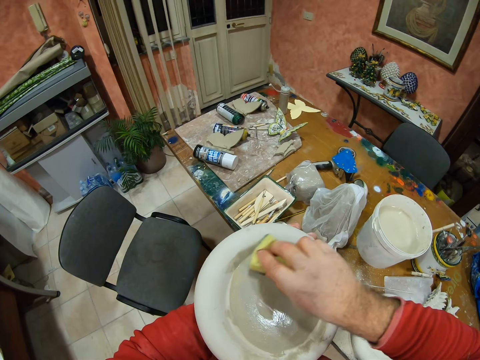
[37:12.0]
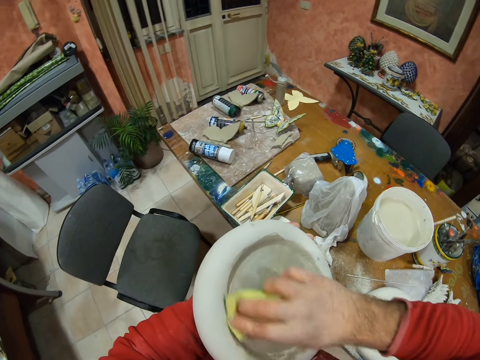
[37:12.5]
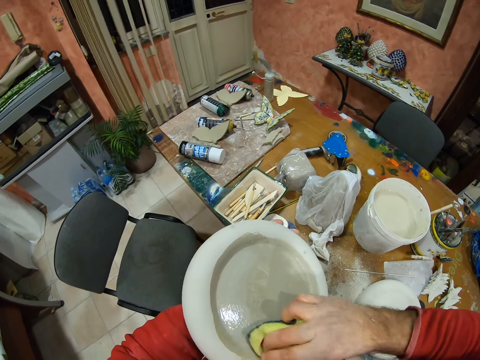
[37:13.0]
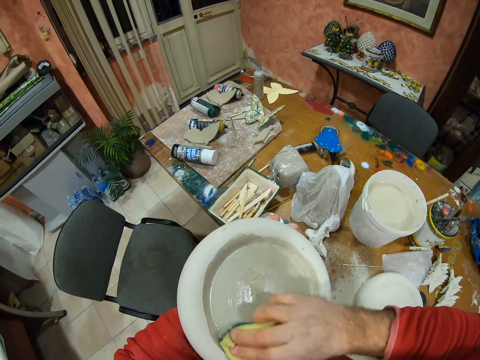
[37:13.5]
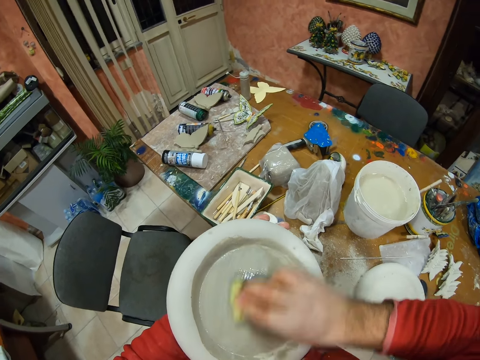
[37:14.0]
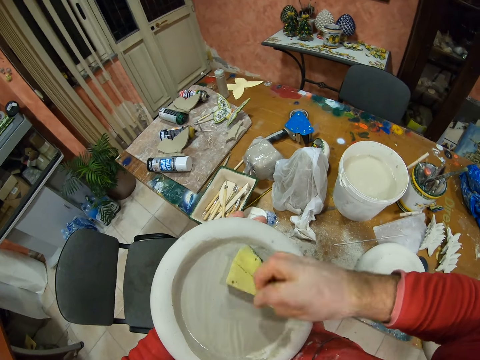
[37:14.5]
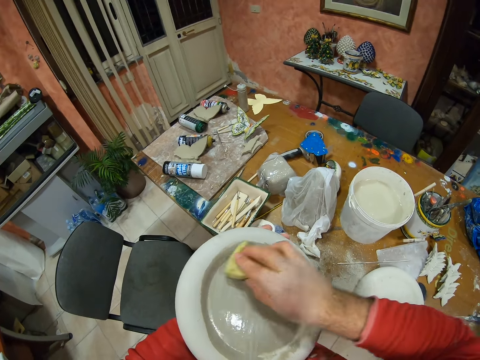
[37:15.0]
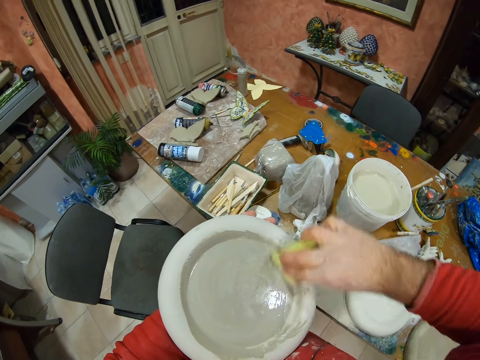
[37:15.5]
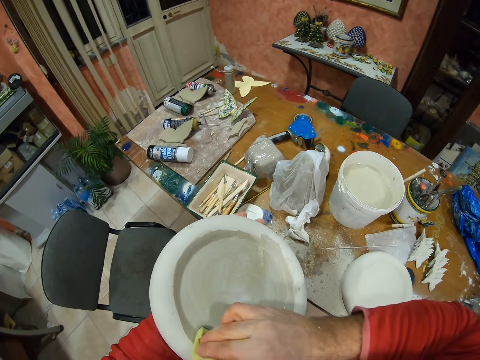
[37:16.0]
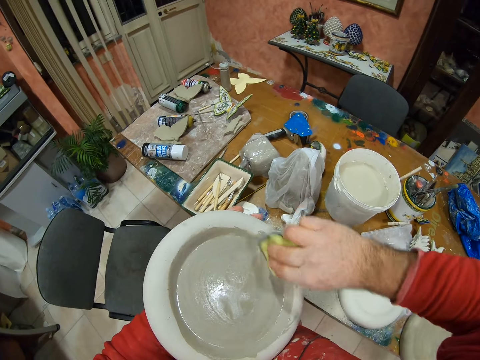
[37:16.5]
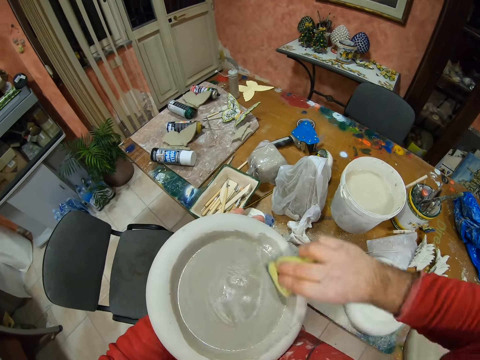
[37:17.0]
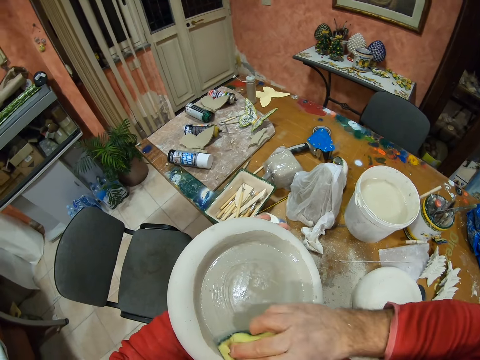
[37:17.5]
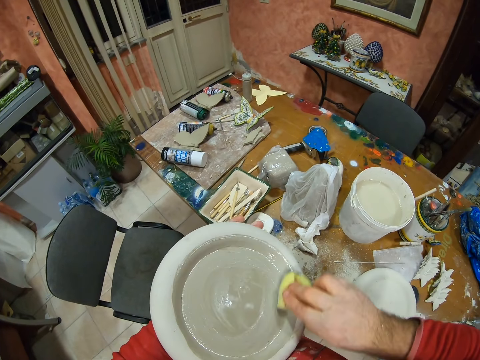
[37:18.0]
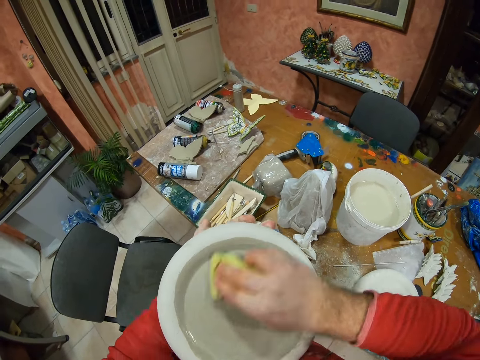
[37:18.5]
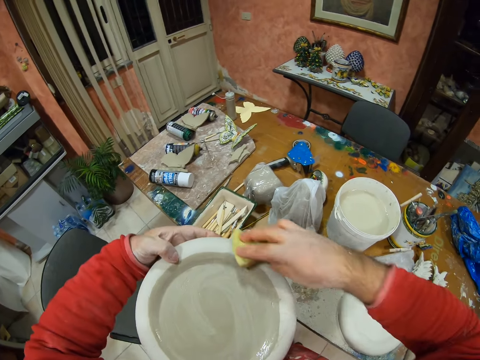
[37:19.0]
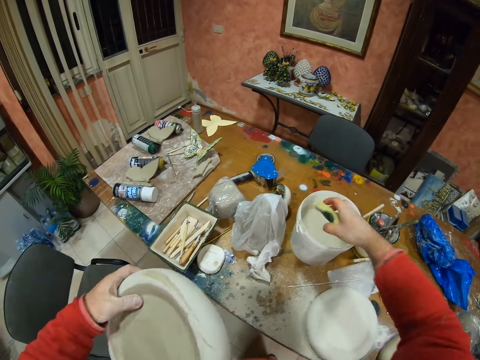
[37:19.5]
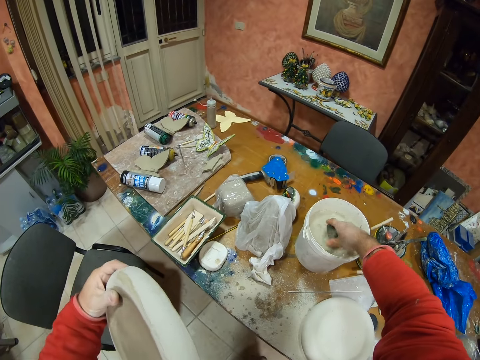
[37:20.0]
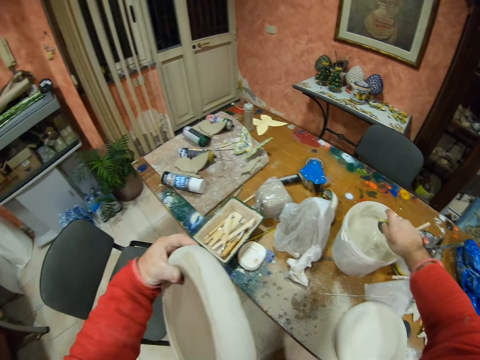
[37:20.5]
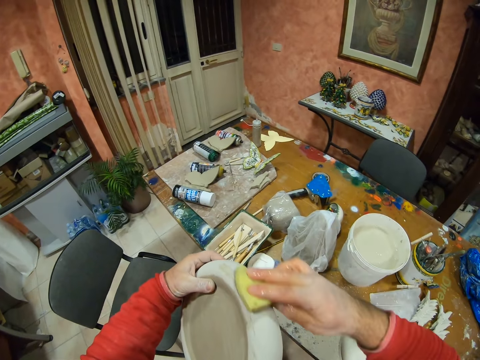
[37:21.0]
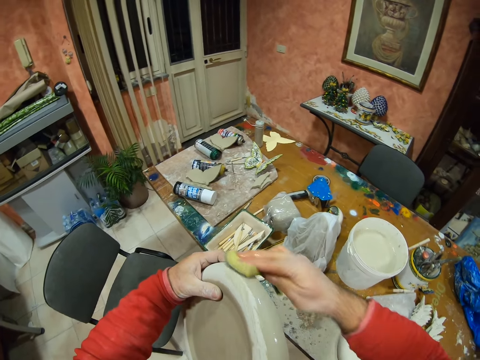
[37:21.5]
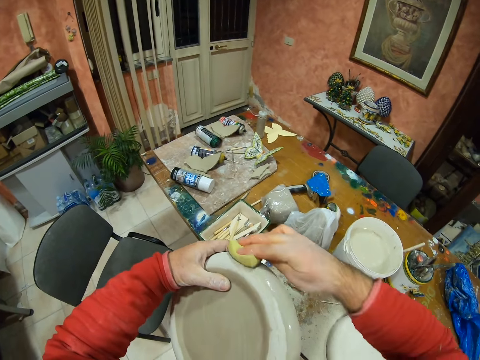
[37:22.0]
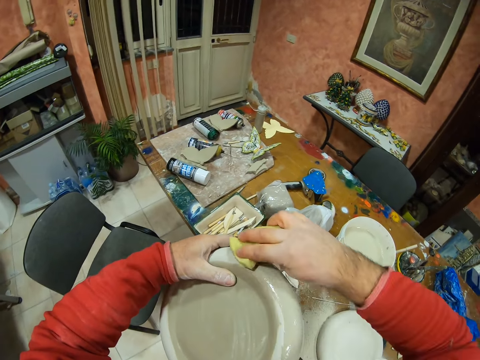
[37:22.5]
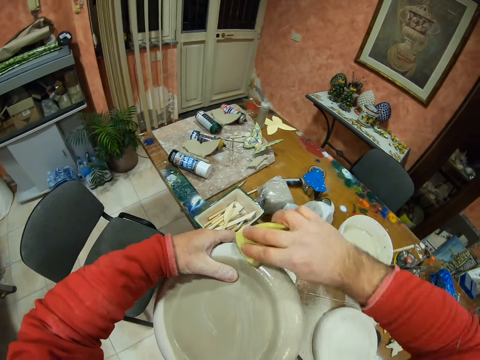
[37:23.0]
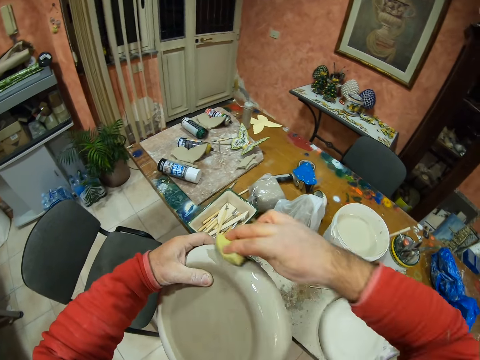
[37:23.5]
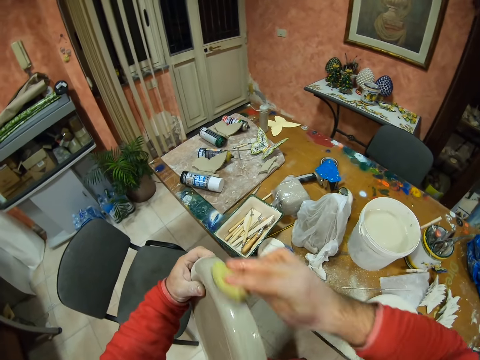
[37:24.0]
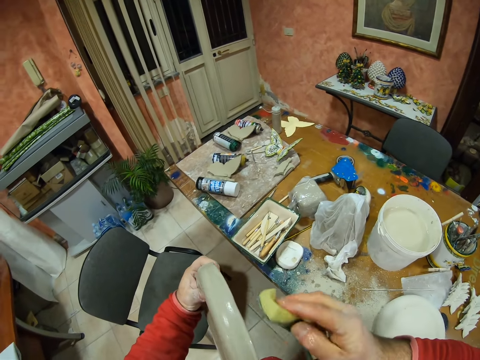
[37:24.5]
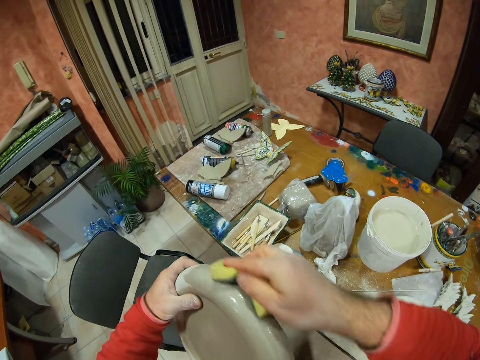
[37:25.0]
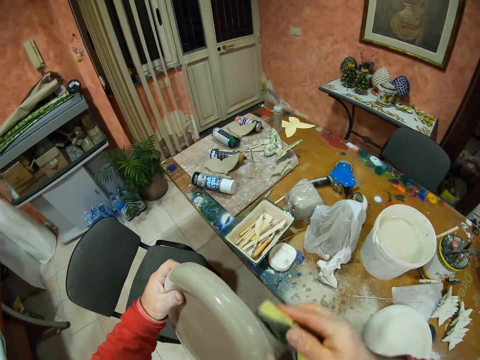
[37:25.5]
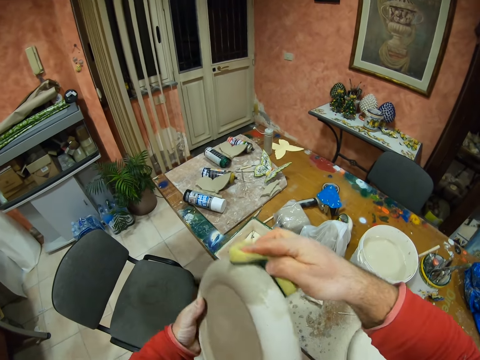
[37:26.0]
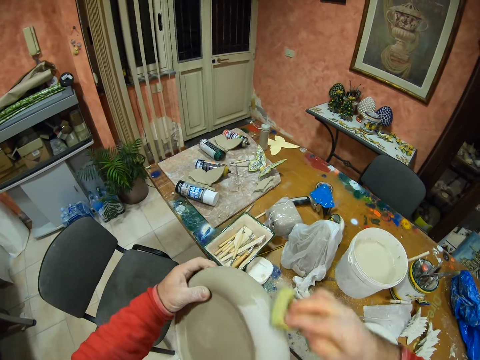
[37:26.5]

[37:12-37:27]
The camera wearer glazes the pottery plate with glaze. He dips the sponge in the bucket with his right hand. He glazes the pottery plate with glaze.

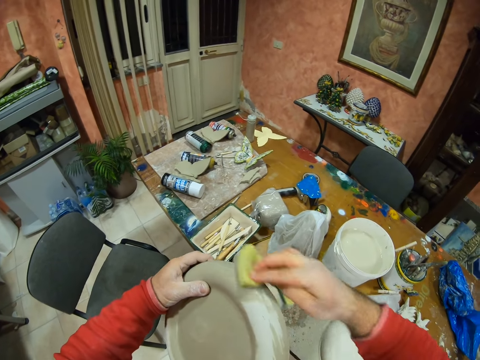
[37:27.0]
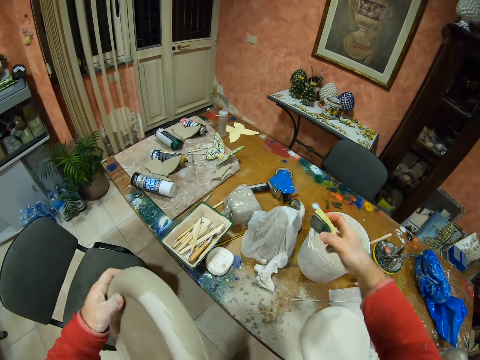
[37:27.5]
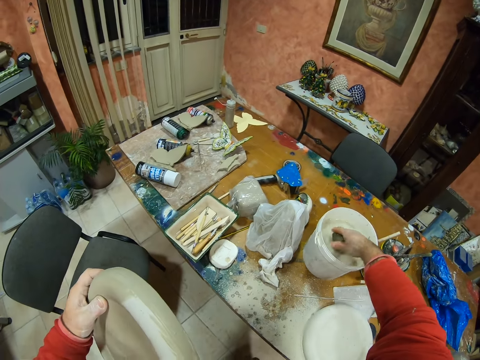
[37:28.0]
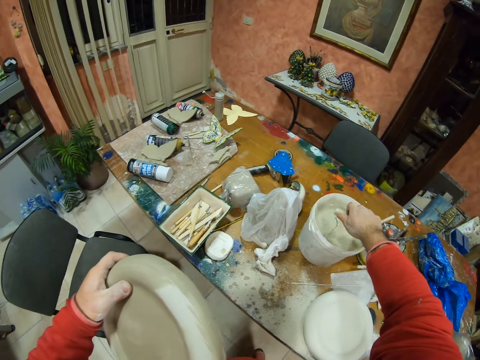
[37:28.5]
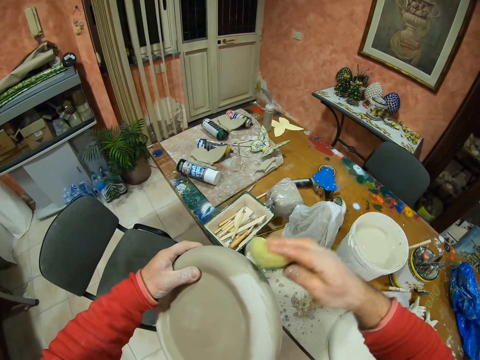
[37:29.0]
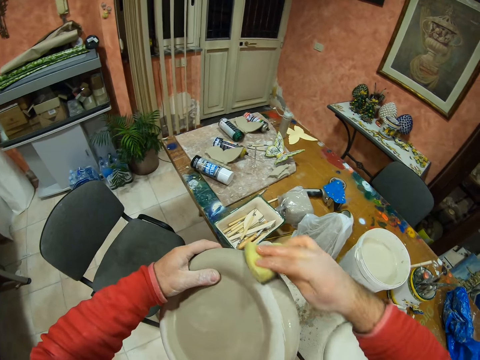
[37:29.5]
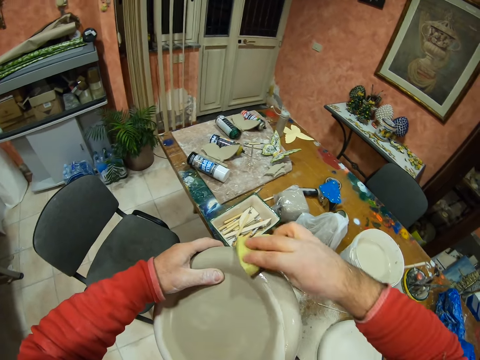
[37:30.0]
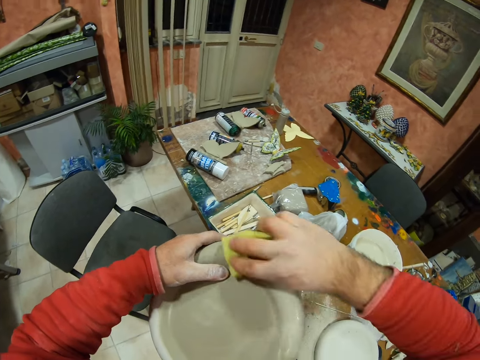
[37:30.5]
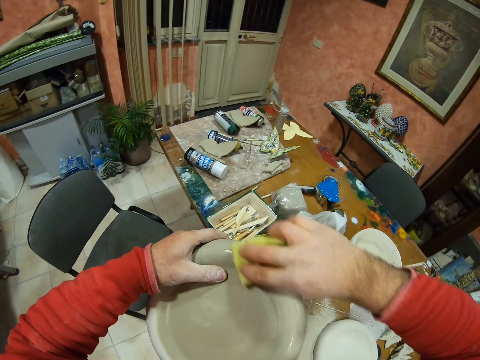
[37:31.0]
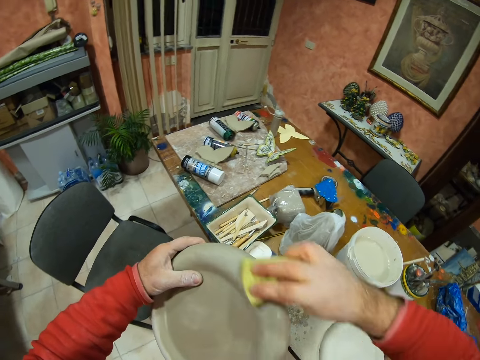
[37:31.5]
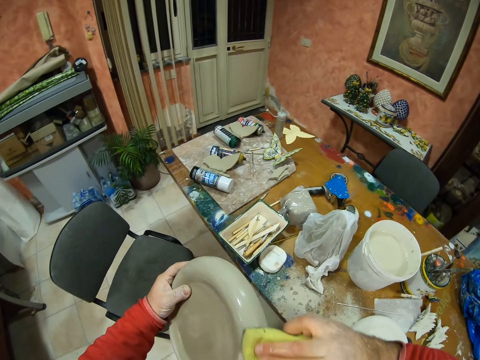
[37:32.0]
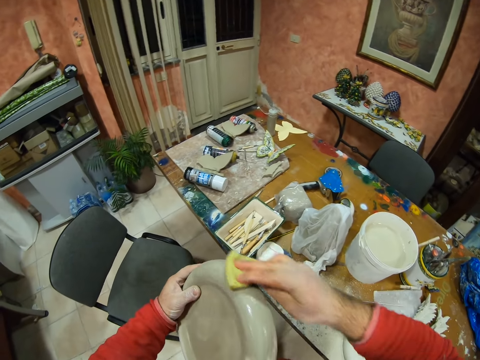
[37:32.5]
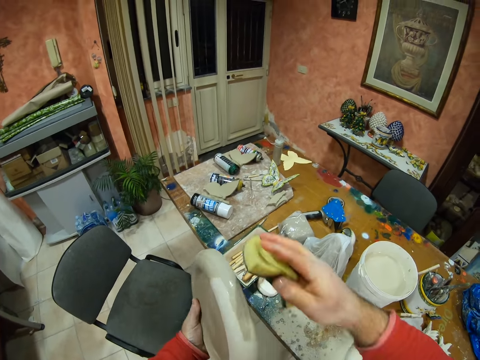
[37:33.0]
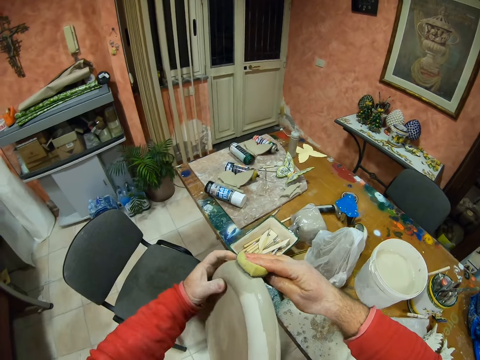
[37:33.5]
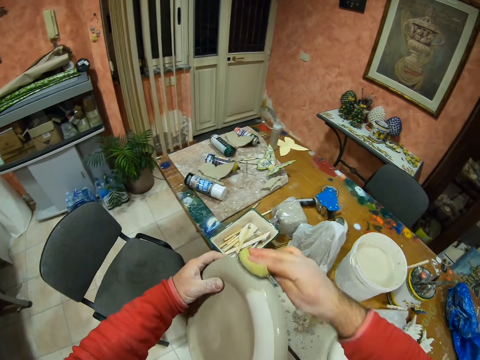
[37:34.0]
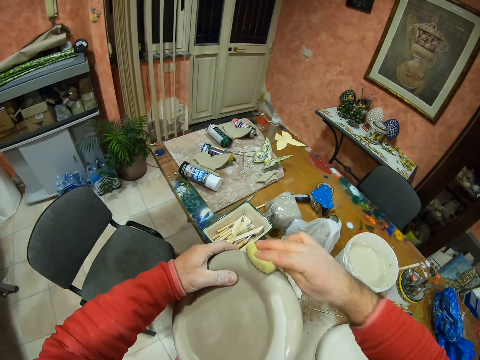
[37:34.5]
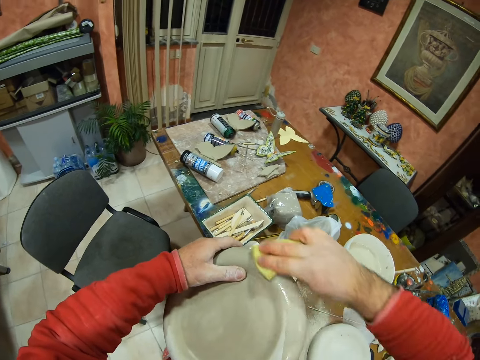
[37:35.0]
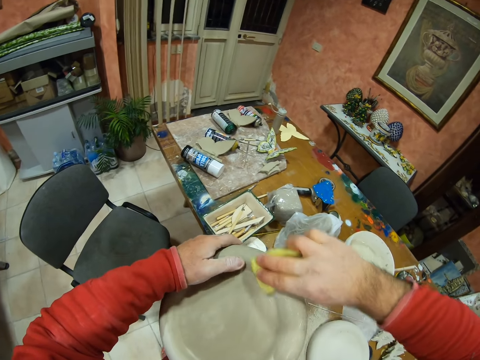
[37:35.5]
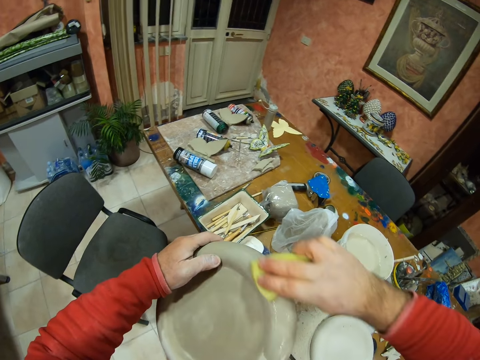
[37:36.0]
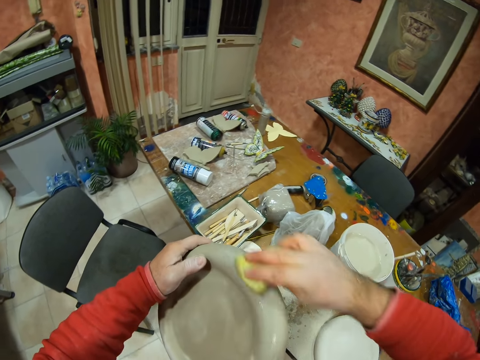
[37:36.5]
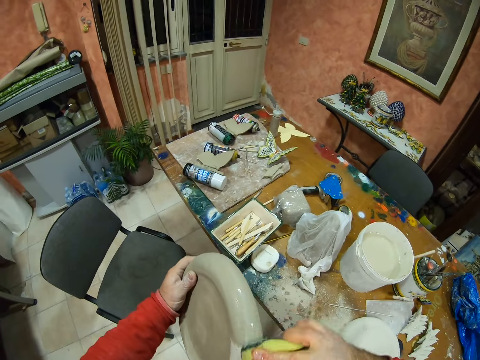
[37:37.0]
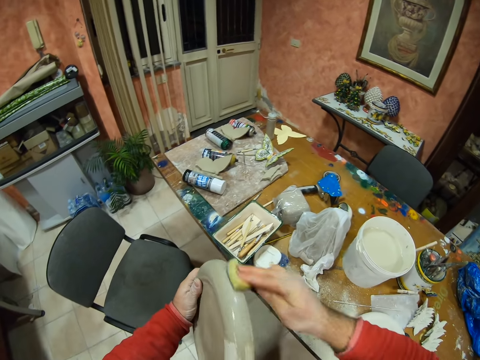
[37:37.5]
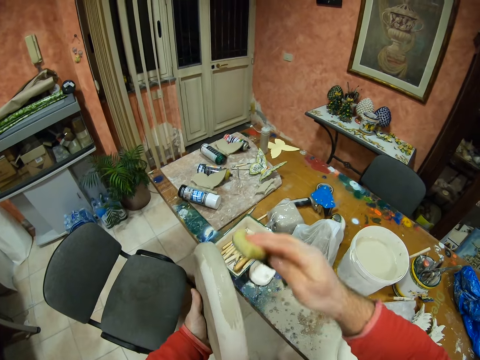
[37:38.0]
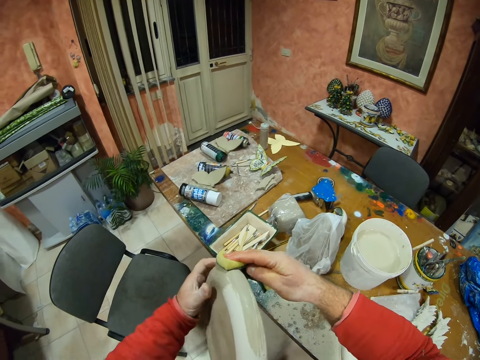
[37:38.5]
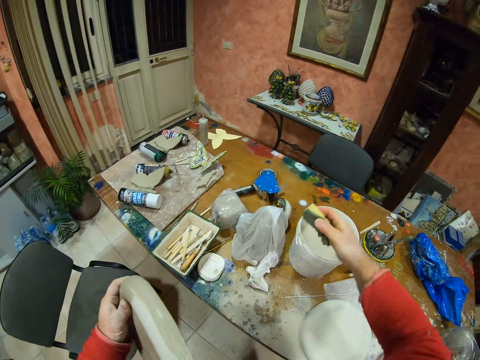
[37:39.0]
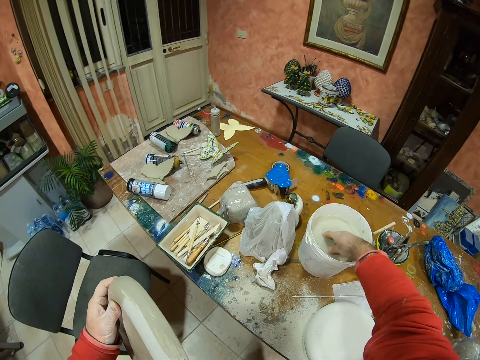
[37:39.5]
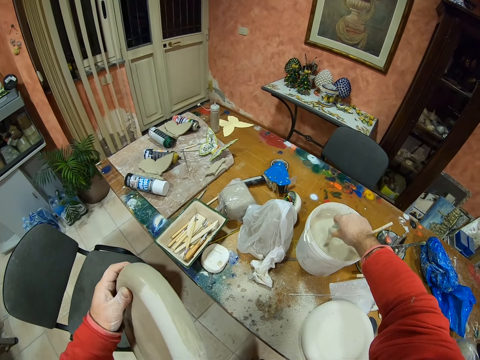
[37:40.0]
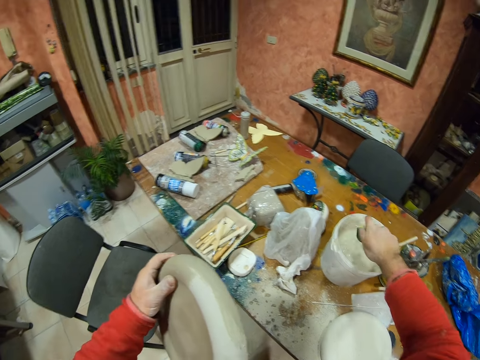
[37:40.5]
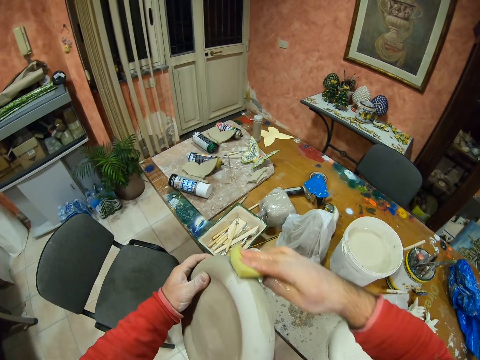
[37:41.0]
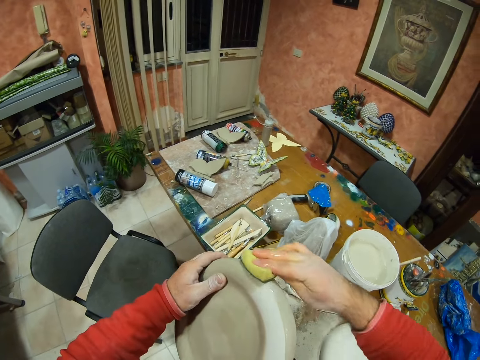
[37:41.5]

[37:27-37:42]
The camera wearer dips the sponge in the bucket with his right hand. He glazes the pottery plate with glaze. He dips the sponge in the bucket with his right hand.
